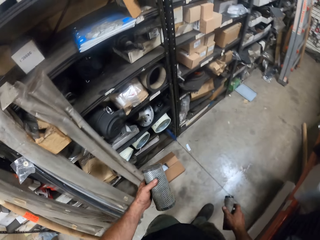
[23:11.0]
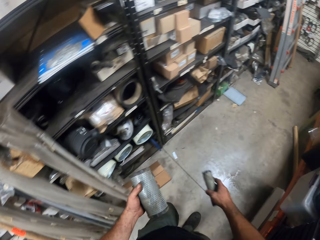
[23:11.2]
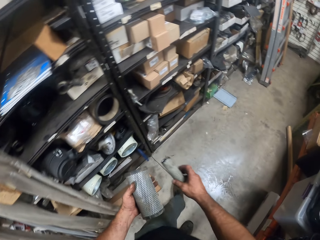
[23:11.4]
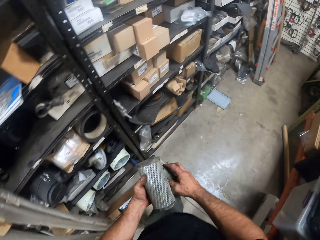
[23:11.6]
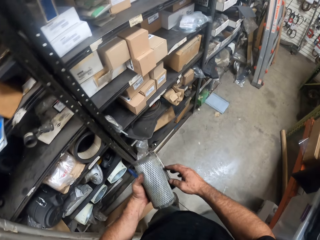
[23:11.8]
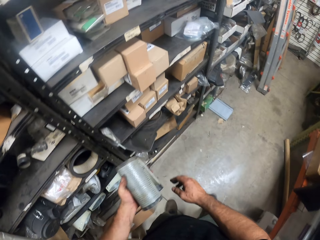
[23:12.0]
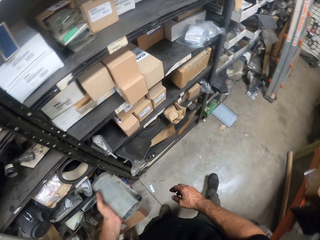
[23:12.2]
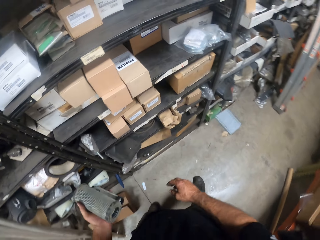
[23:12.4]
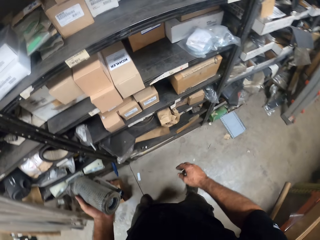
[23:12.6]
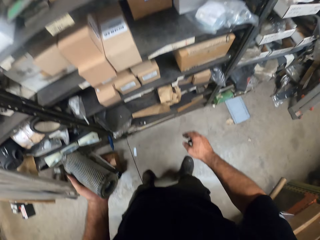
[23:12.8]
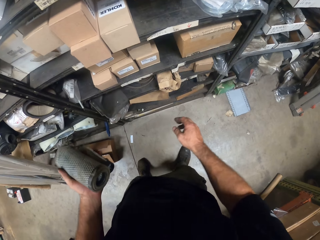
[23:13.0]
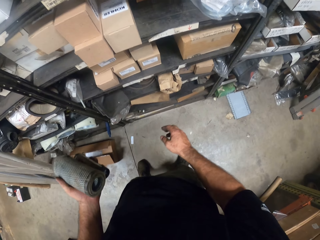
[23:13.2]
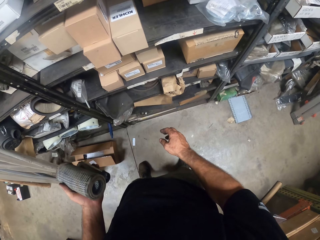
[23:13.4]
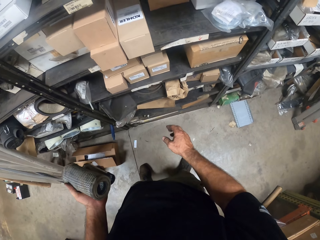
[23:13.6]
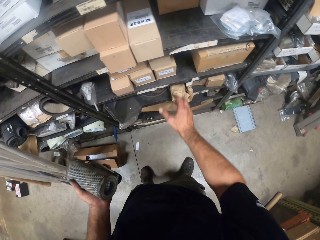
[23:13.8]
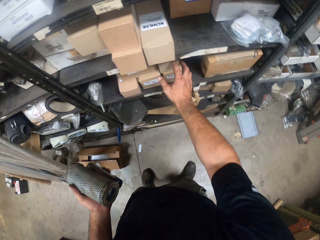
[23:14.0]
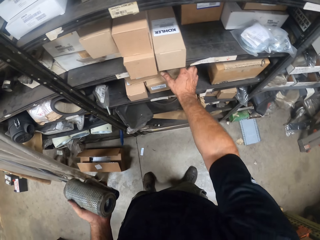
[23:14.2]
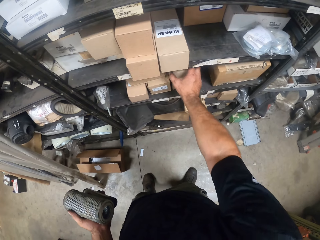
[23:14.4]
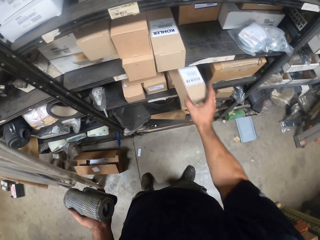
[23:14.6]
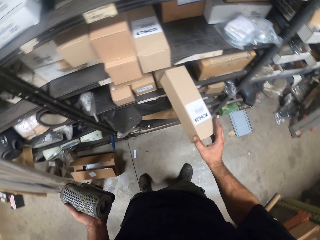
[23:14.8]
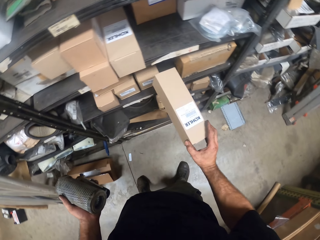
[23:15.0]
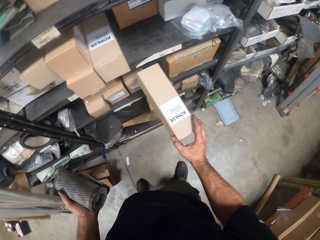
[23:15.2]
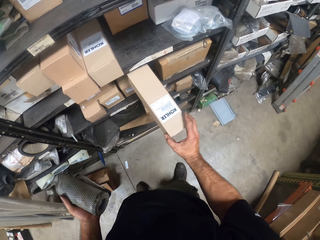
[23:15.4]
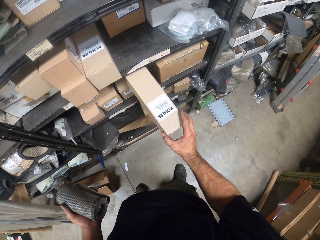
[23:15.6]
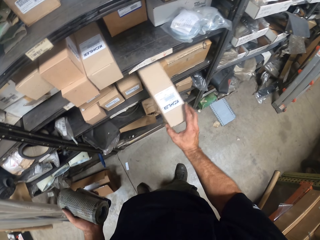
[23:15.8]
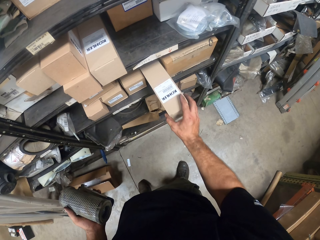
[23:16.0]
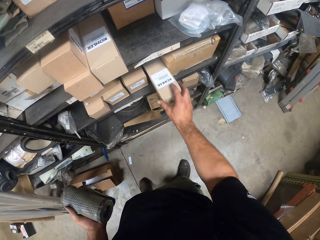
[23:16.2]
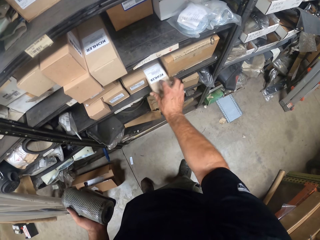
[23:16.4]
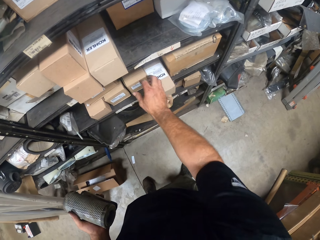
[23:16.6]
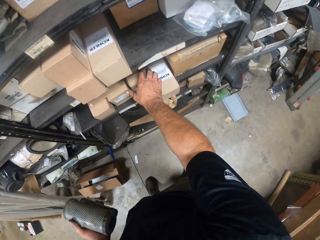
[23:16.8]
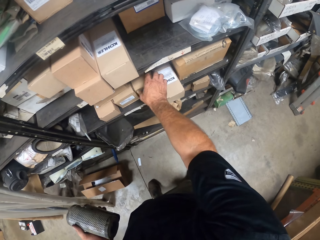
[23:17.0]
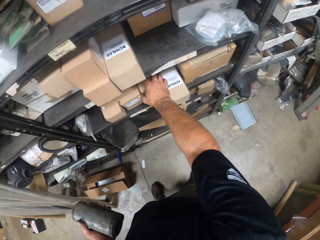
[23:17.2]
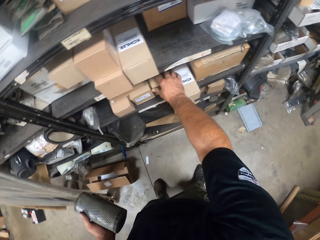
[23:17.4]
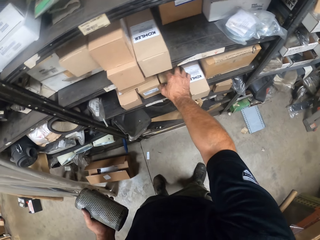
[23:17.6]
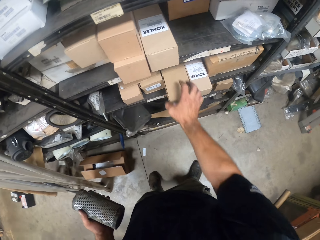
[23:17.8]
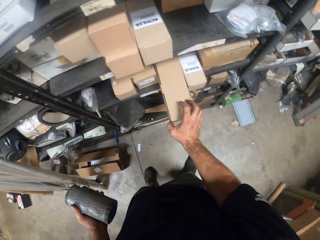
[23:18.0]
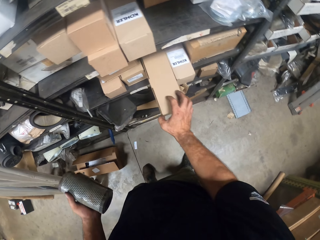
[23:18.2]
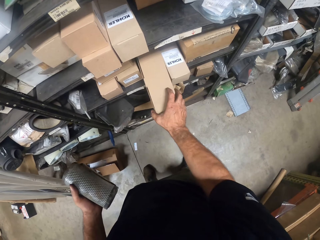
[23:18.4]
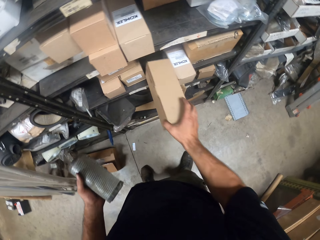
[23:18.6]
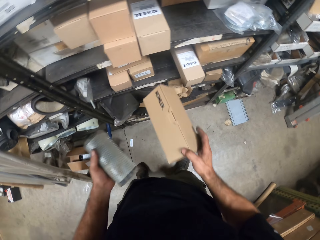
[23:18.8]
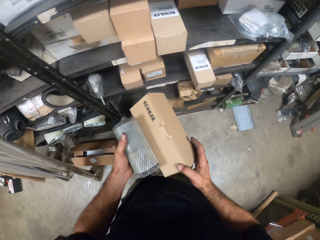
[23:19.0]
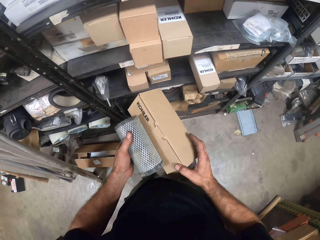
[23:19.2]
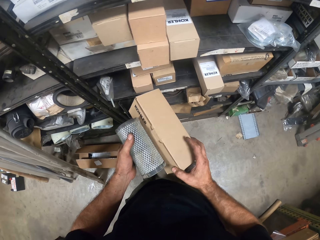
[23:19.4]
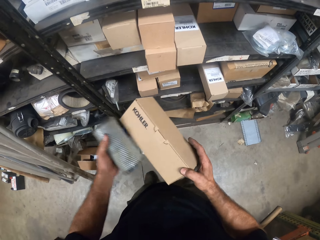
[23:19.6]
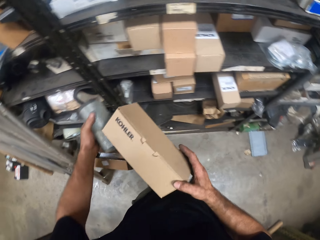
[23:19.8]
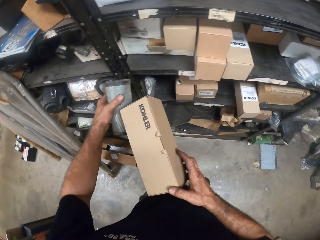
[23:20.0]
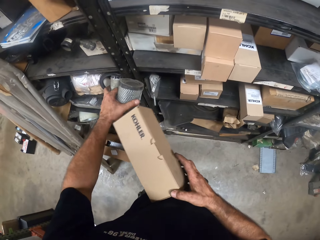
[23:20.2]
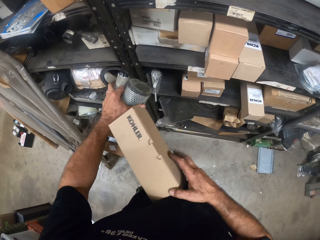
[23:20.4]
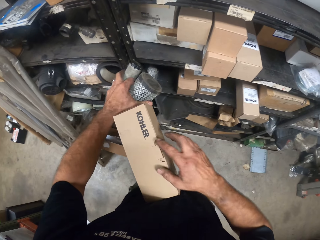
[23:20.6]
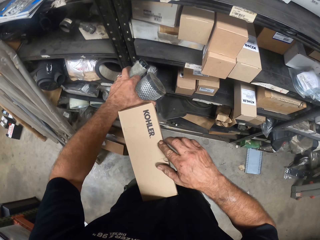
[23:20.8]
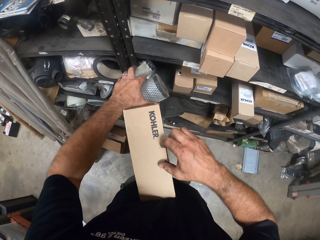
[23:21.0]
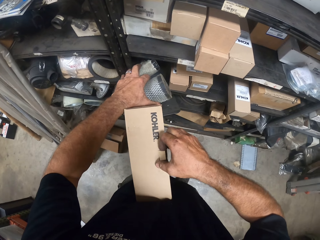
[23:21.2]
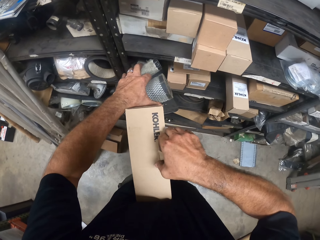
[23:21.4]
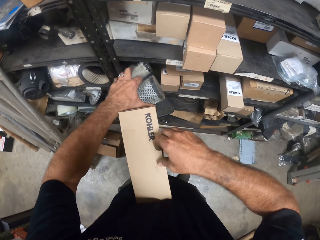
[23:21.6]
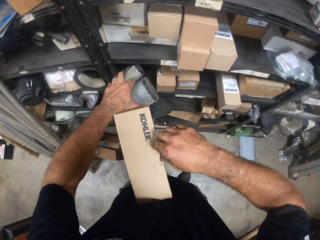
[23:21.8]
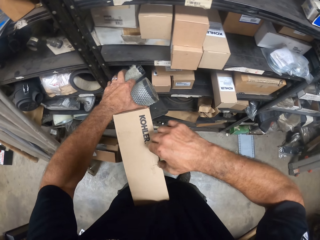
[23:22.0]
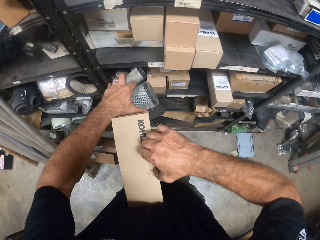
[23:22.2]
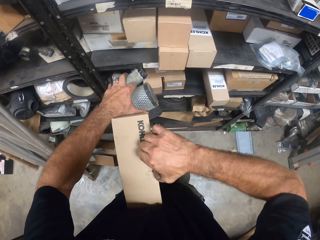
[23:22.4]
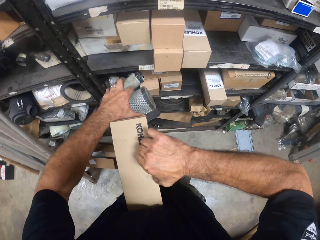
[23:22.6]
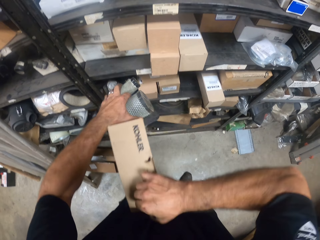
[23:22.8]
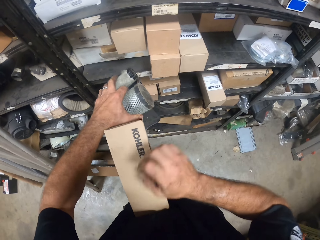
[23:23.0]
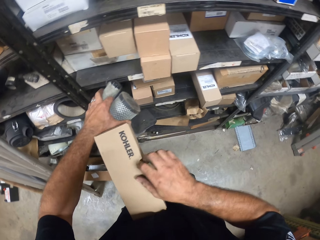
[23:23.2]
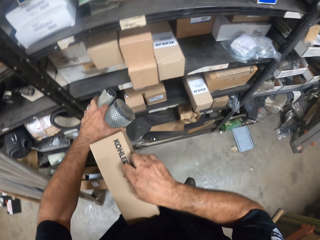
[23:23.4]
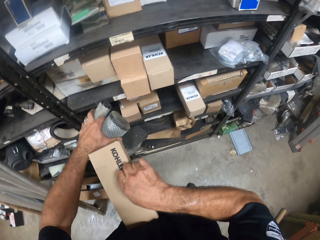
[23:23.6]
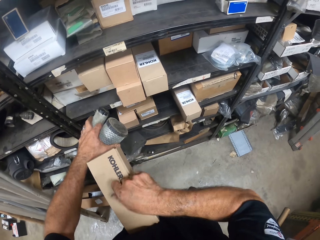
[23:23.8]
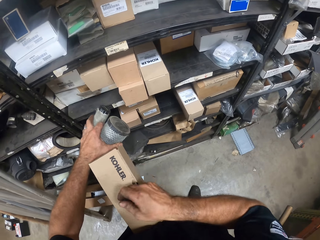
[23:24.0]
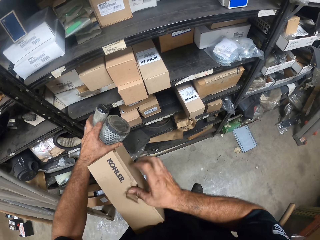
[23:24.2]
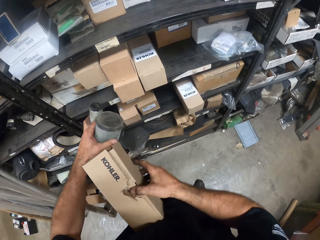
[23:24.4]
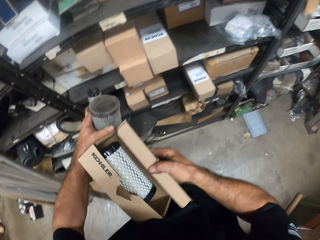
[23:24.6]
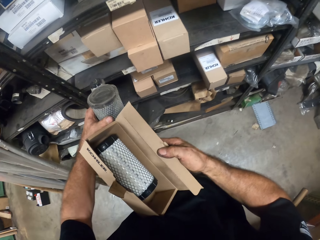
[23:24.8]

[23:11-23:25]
The camera wearer picks up a carton. They check the carton from a shelf. They put down the carton. They take a carton from a shelf. They open the carton.

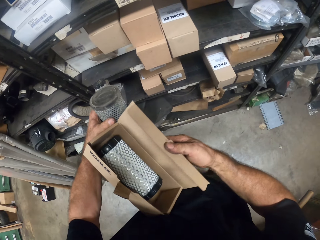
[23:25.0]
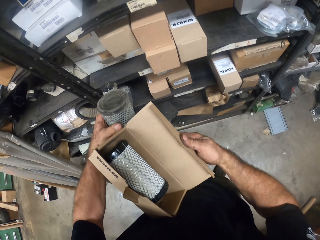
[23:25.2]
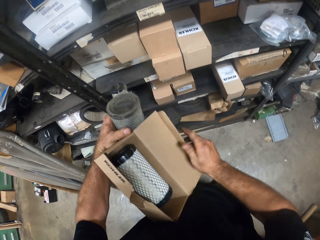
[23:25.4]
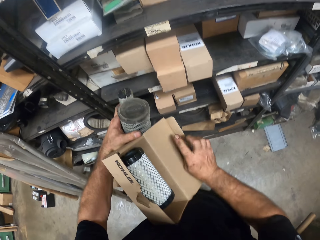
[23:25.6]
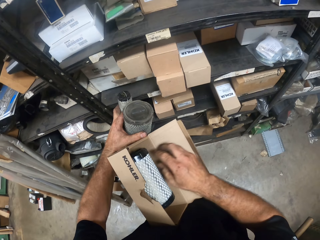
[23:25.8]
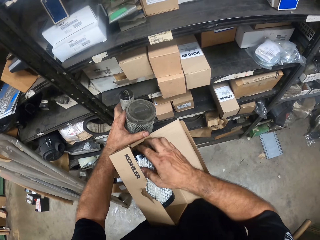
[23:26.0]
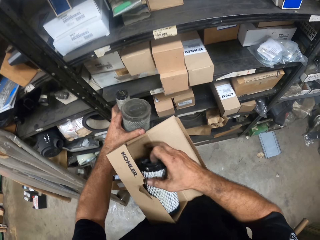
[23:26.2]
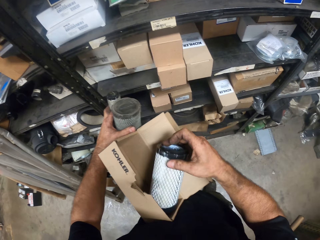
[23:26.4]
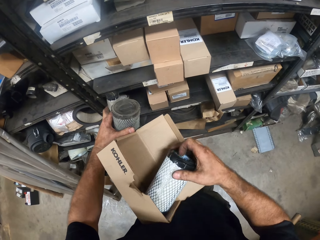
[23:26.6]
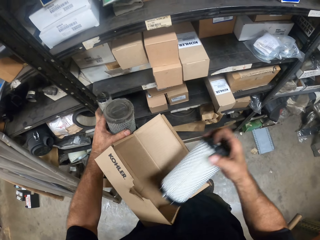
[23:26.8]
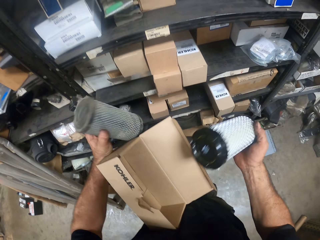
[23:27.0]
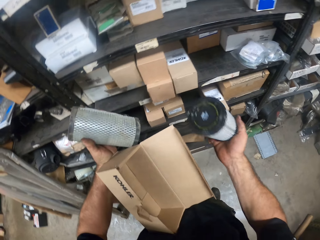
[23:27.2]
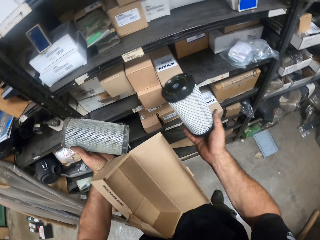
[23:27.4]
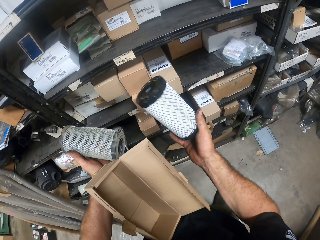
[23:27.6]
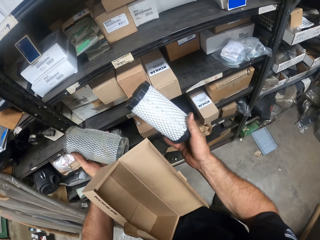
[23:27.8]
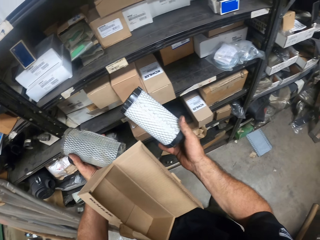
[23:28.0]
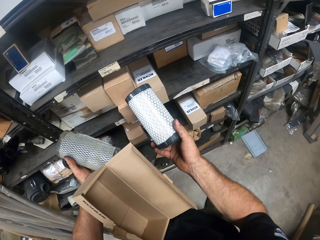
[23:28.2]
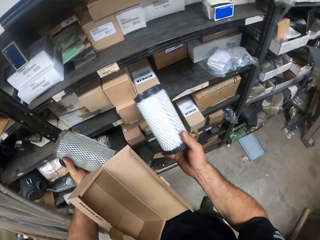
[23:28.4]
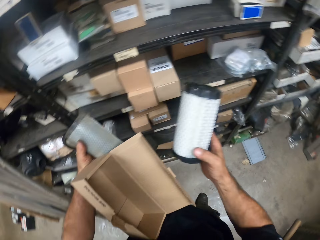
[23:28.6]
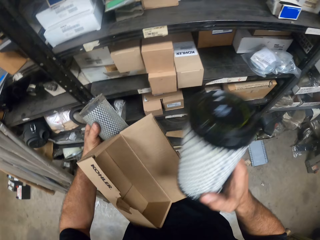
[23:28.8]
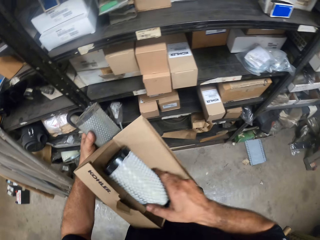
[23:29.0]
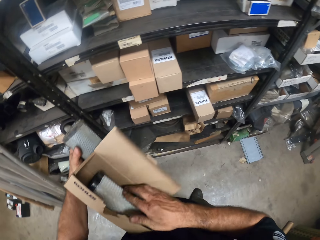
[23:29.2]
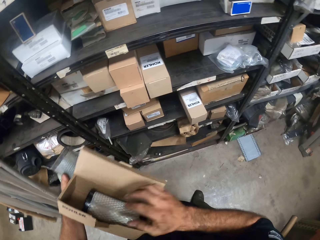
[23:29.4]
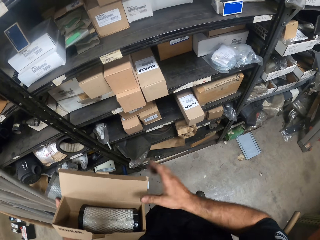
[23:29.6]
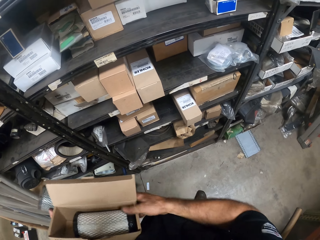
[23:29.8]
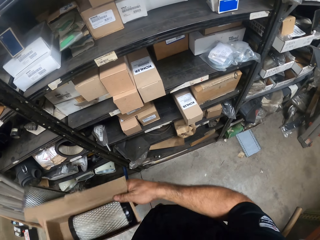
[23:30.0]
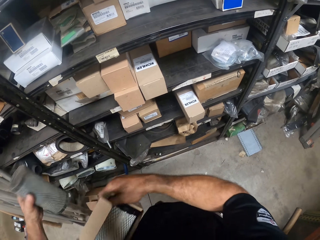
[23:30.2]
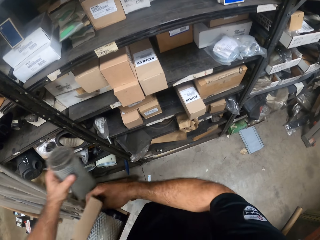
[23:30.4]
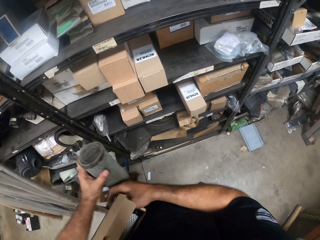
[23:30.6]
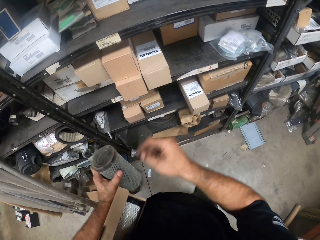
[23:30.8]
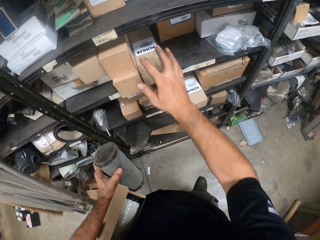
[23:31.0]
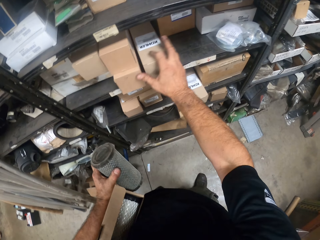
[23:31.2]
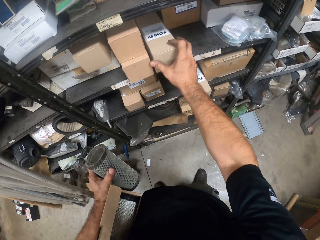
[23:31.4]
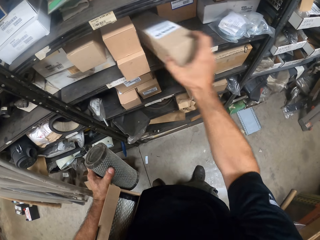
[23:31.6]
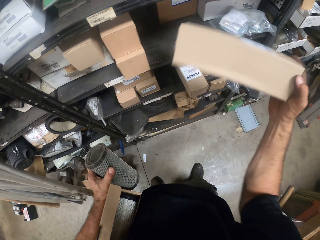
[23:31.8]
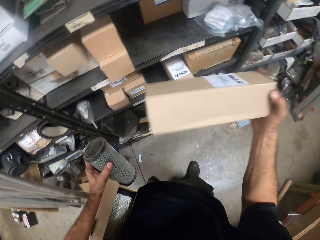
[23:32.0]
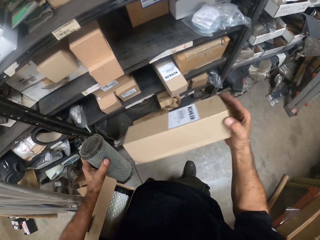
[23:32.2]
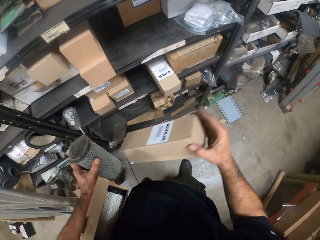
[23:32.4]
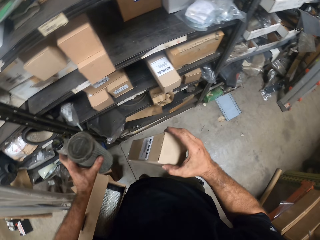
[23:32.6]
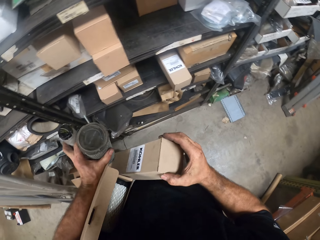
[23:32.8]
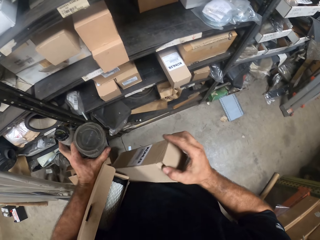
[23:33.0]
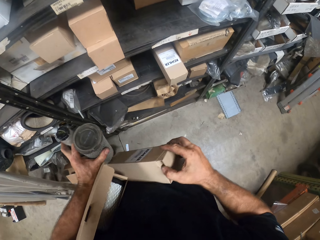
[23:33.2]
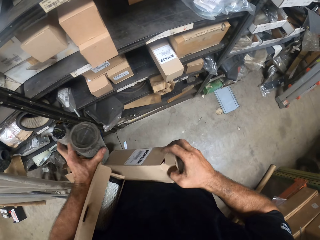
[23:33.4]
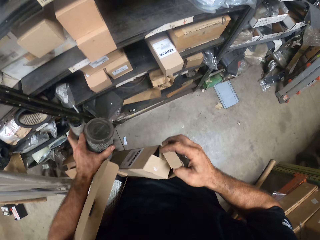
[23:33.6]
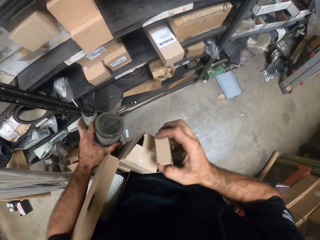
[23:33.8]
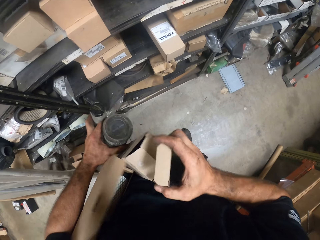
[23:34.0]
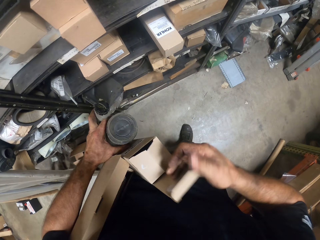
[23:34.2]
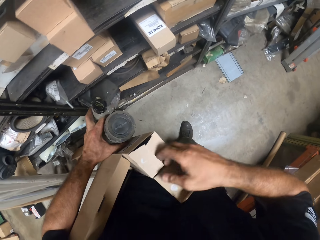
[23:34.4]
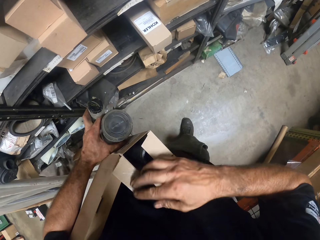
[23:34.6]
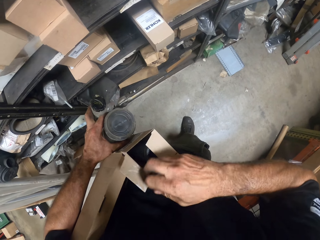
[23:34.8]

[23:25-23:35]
The camera wearer removes something from the carton. They check the exhaust pipe in the carton. They look at something. They put something inside the carton. They take another carton from a shelf. They shake the carton. They open the carton.
